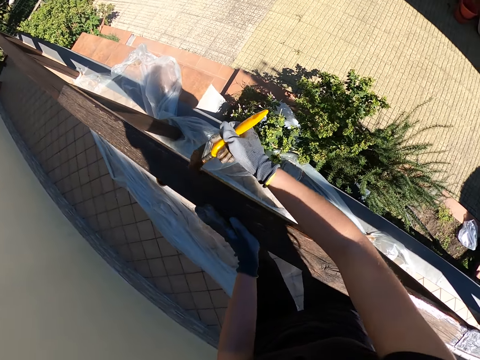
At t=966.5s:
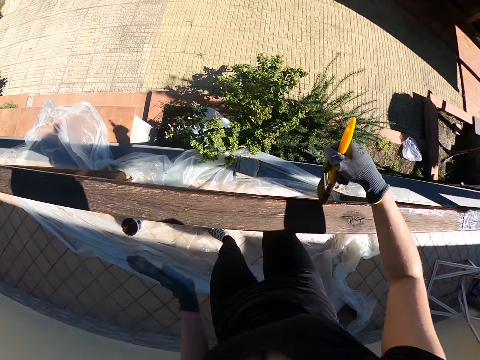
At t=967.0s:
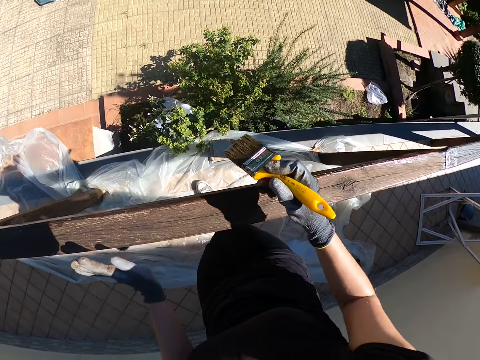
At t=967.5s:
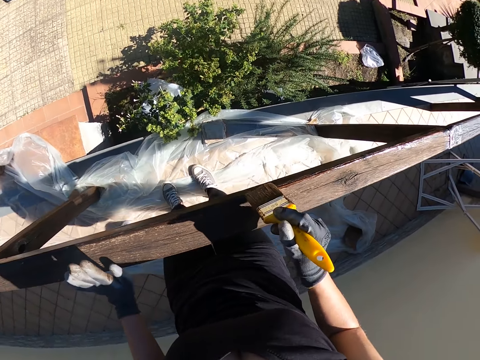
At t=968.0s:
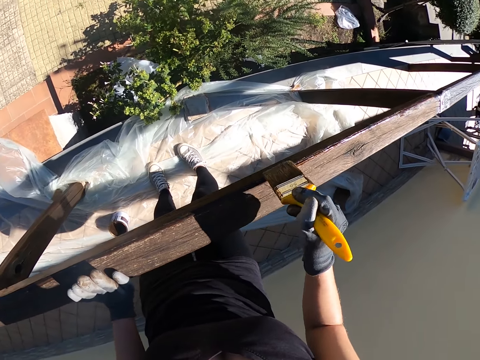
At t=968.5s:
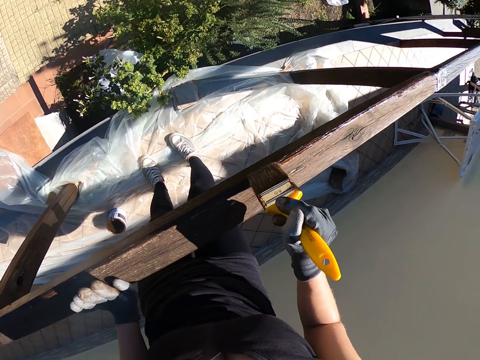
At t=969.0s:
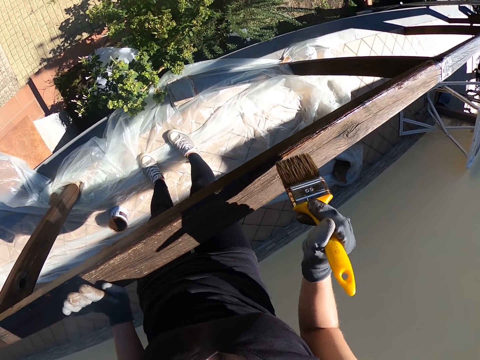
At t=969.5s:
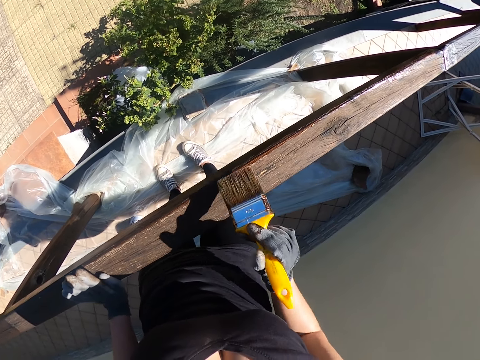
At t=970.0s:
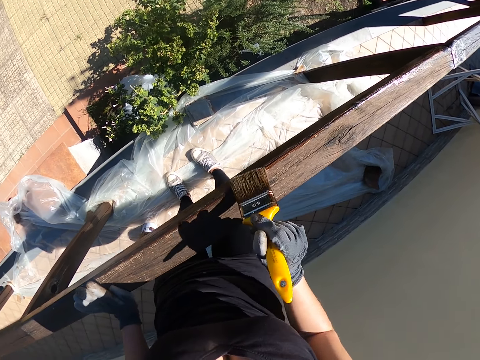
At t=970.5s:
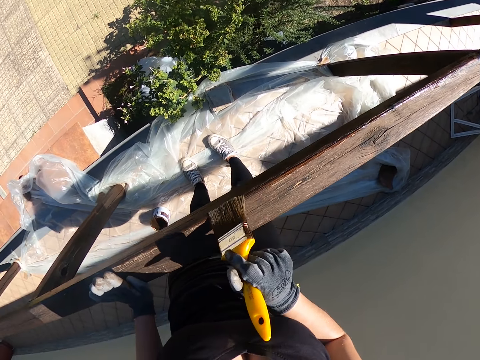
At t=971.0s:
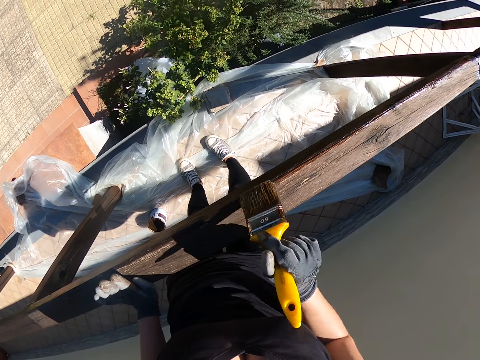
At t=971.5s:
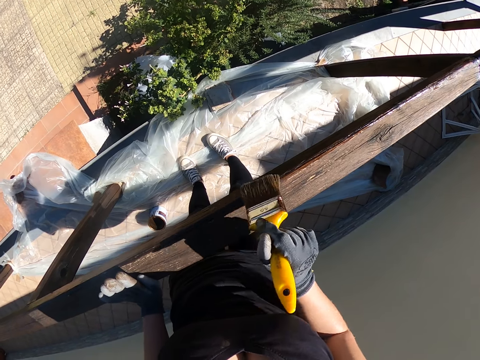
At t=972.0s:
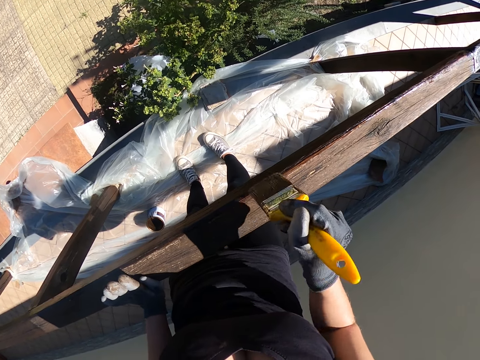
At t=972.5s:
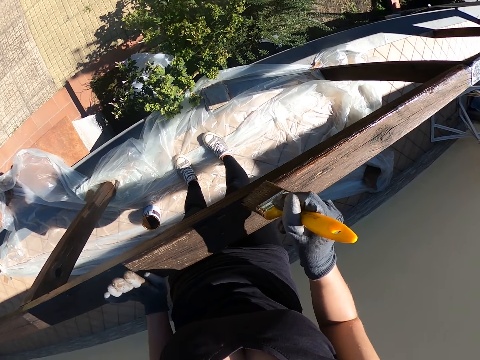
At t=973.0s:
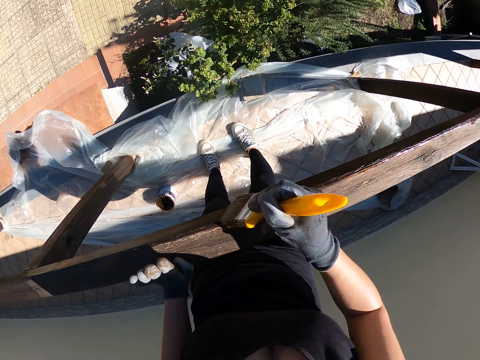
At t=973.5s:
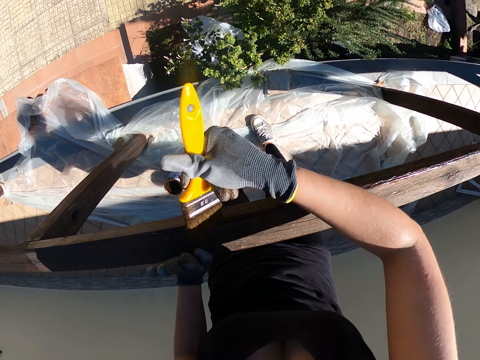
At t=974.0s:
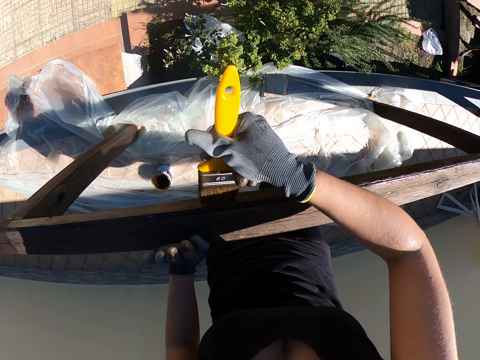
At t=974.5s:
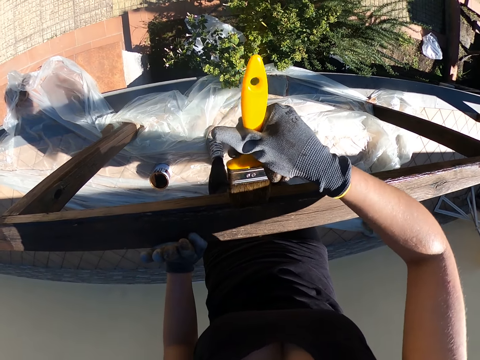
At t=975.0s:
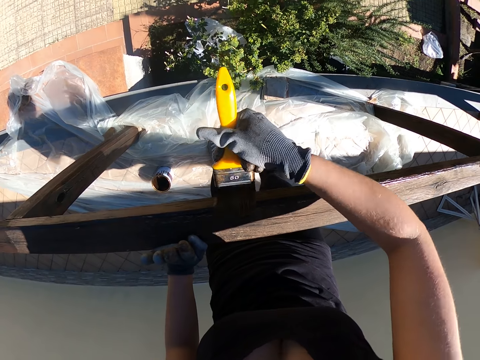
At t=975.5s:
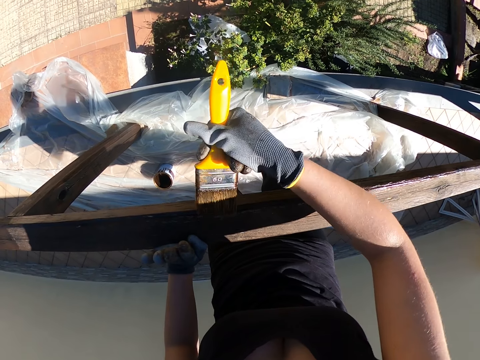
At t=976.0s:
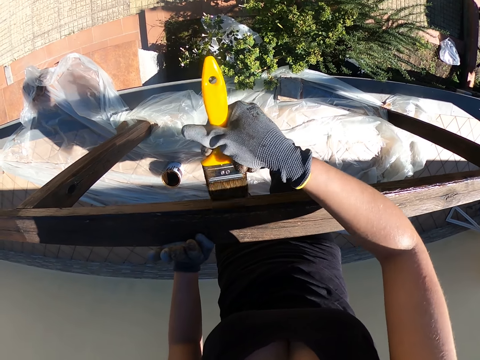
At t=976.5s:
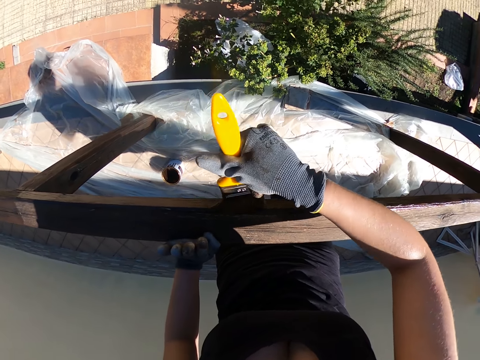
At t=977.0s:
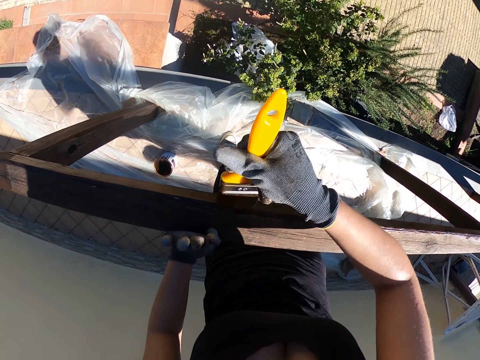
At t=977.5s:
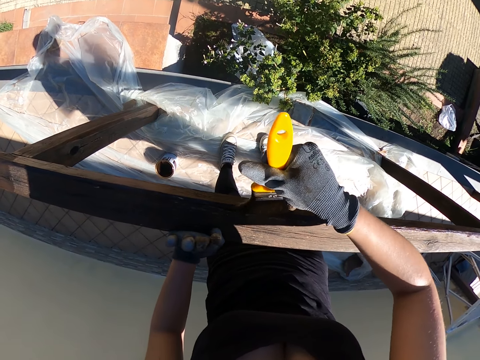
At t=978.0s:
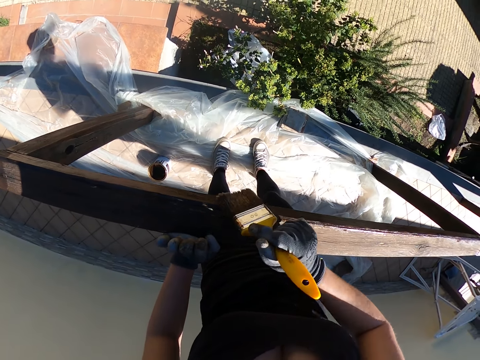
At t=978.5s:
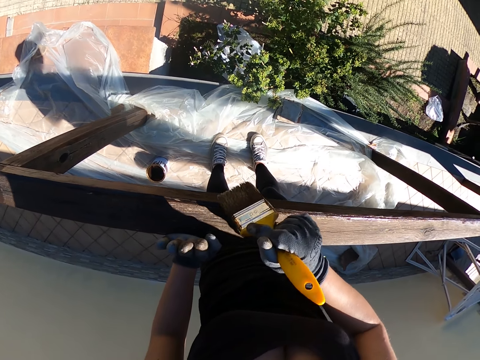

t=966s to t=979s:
The camera wearer moves left towards the unpainted part. She removes her left hand from the wood. She continues painting the wood. She puts back her left hand on the wood.

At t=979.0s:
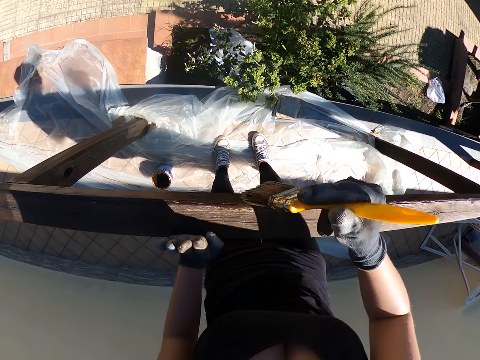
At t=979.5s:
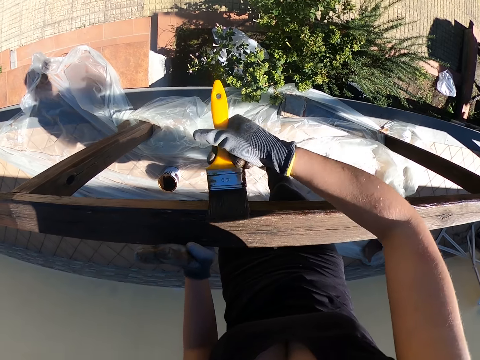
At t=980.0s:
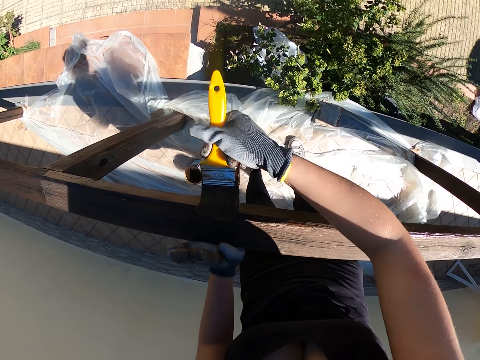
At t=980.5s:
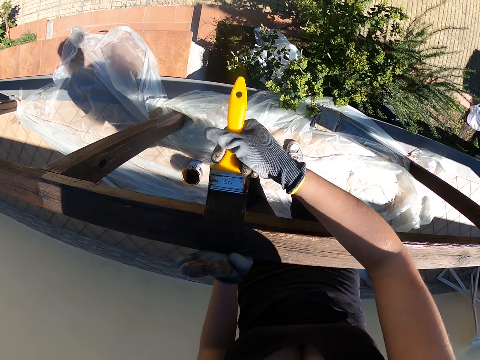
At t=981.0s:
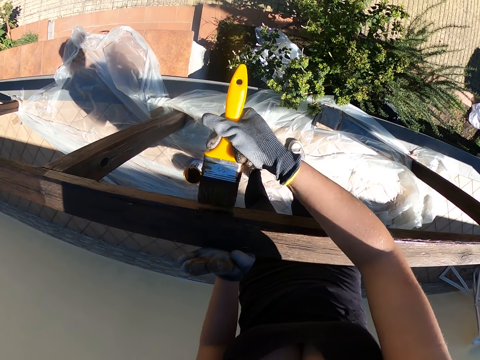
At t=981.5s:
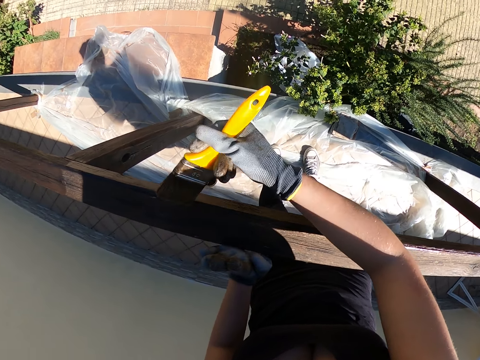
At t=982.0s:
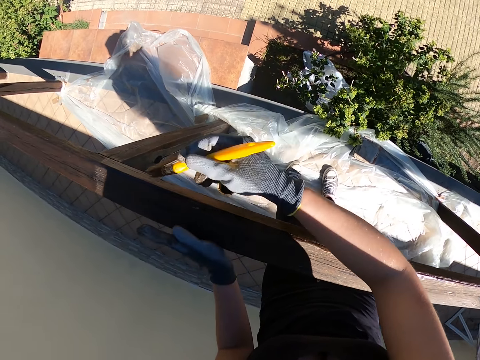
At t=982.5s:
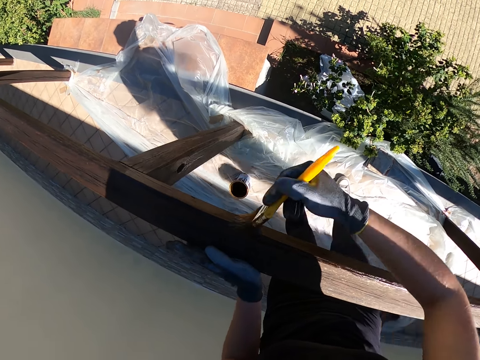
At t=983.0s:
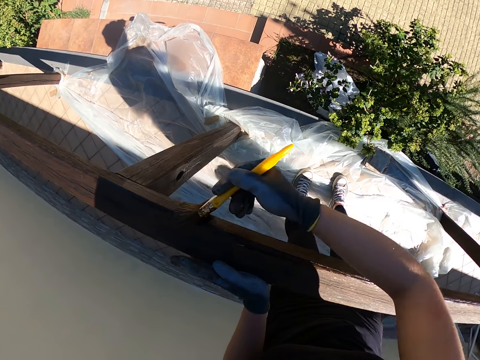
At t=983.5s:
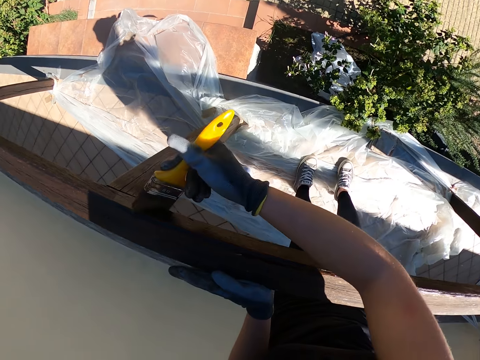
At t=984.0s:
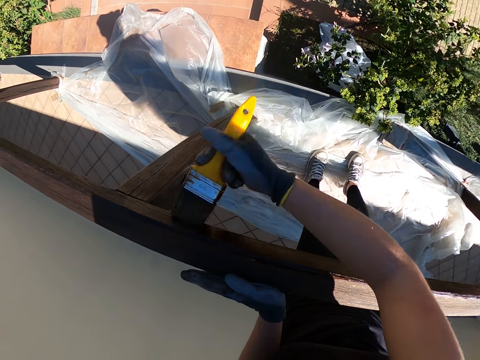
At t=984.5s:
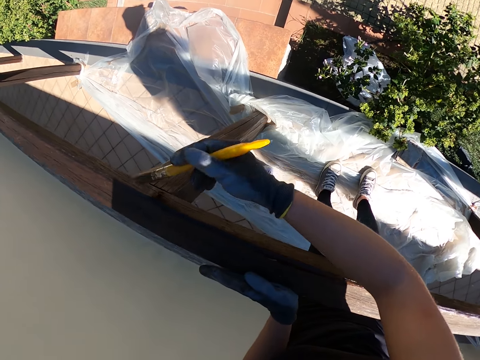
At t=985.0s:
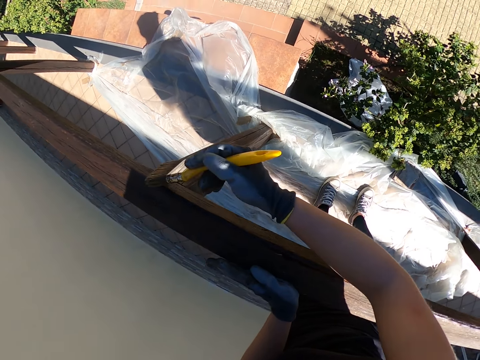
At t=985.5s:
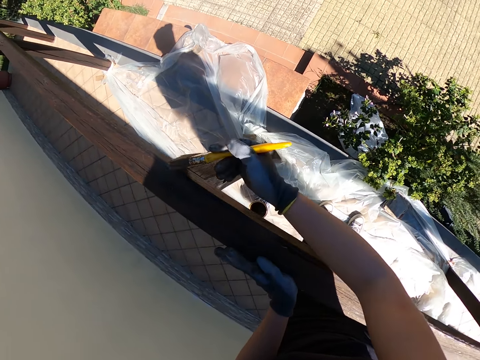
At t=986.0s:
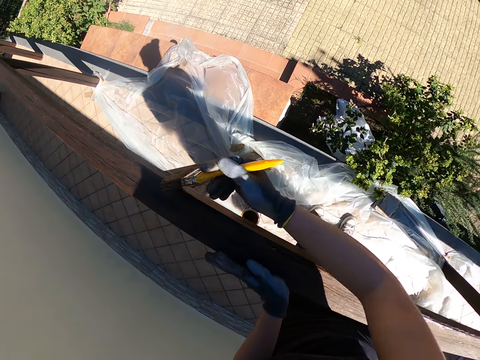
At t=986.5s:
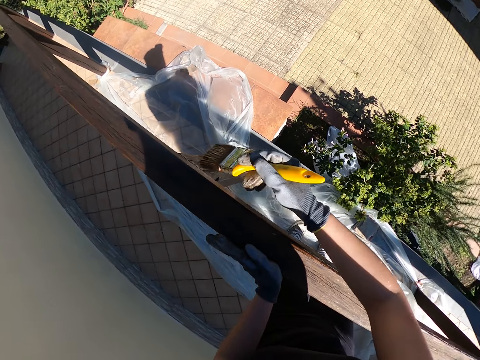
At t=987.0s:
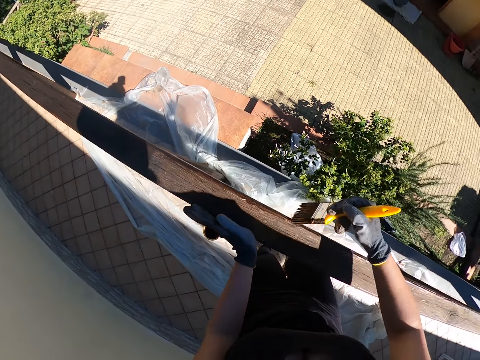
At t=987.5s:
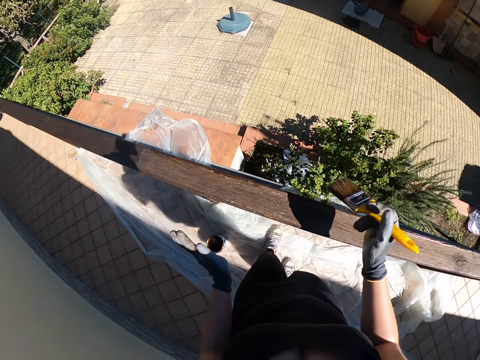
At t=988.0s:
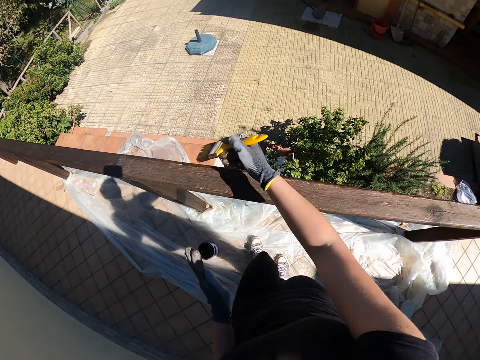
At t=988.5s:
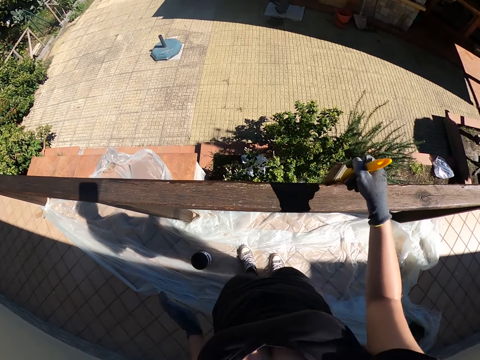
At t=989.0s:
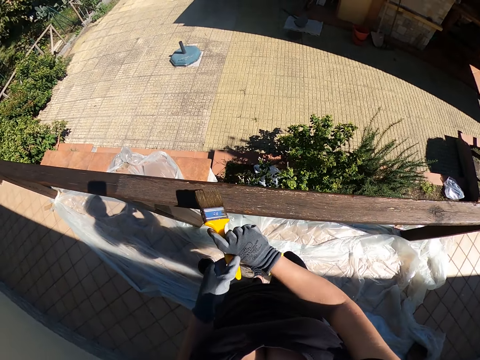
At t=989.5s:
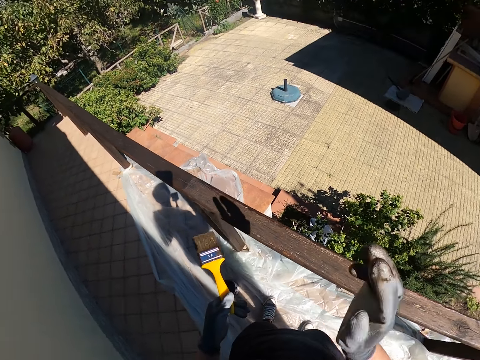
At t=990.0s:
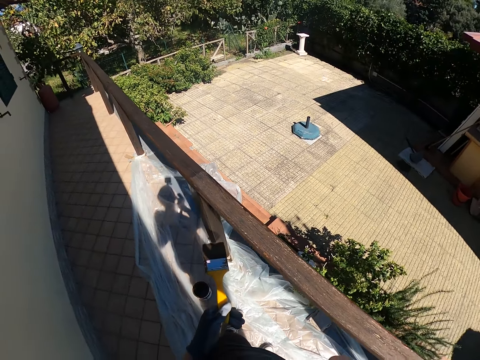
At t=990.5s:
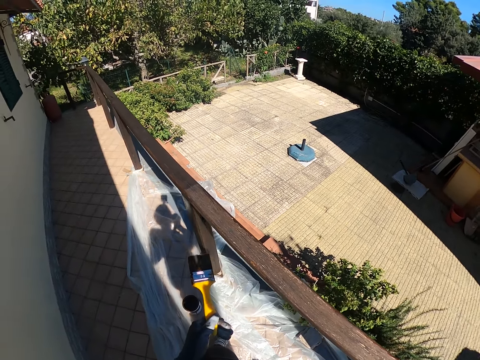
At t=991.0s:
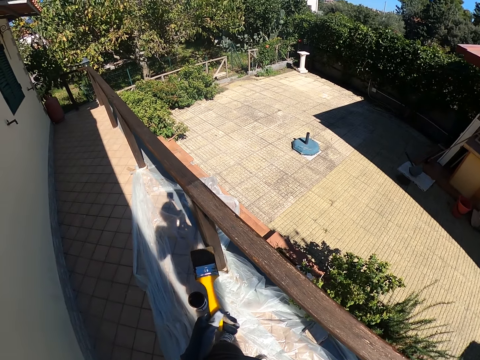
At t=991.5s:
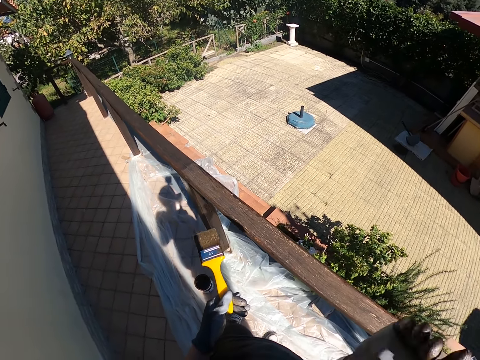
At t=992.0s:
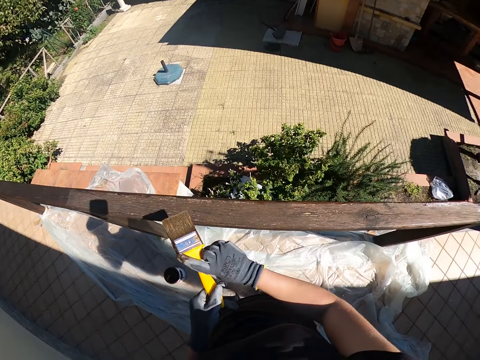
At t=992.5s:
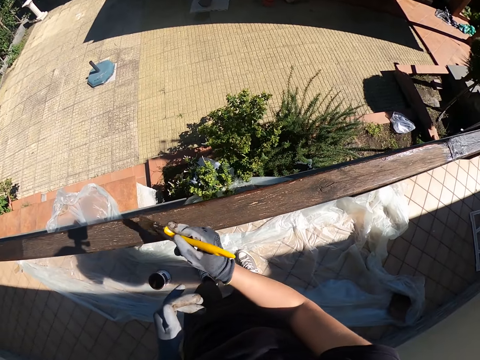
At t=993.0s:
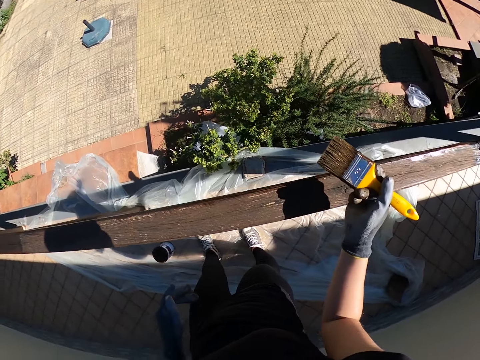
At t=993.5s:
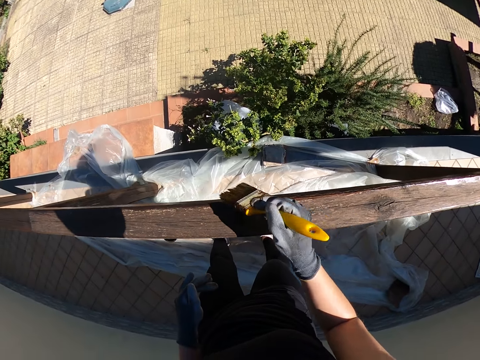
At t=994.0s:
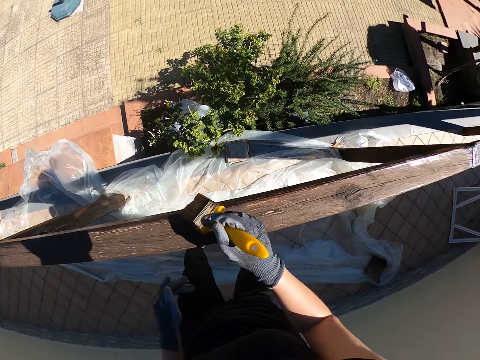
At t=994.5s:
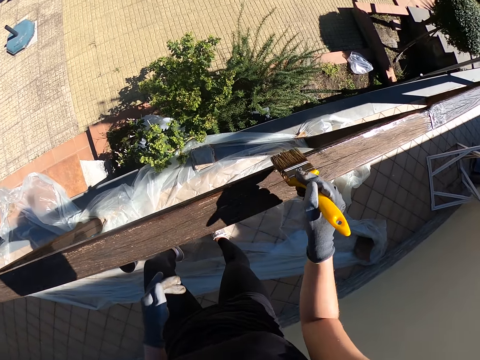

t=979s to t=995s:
The camera wearer removes her left hand from the wood. She puts her left hand back on the wood. She continues painting the wood. She removes her left hand from the wood. She continues painting the wood. She holds the brush with her left hand. She passes the brush to her left hand. She raises her right hand. She touches her face. She holds the brush with her right hand. She passes the brush back to her right hand. She continues painting the wood.
